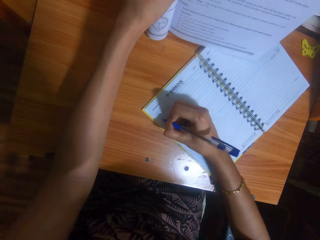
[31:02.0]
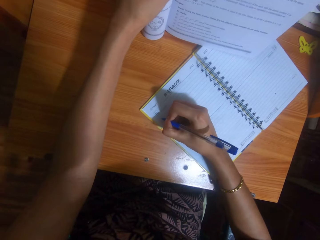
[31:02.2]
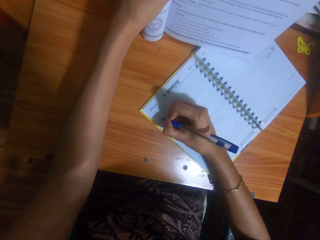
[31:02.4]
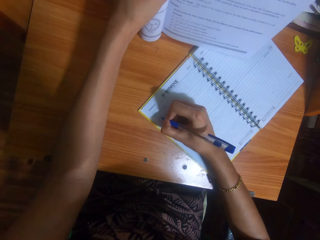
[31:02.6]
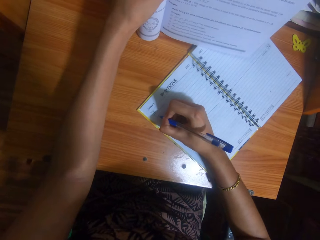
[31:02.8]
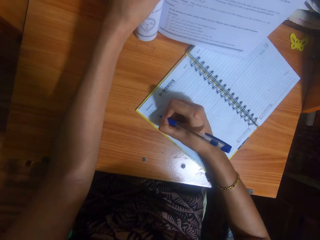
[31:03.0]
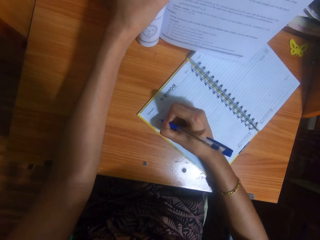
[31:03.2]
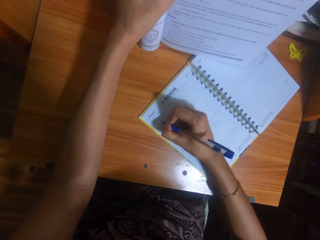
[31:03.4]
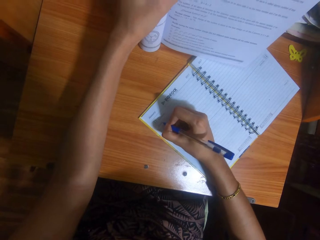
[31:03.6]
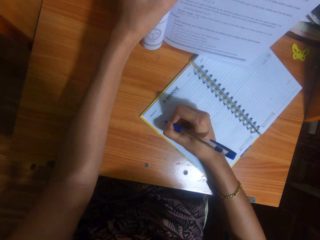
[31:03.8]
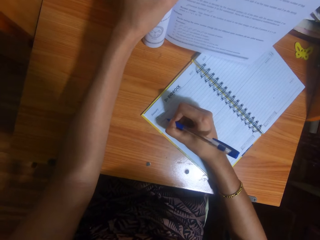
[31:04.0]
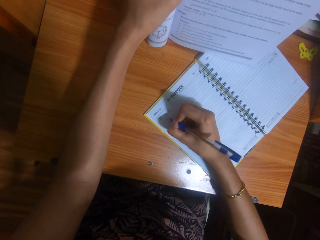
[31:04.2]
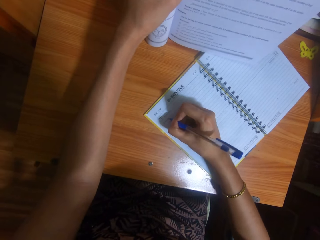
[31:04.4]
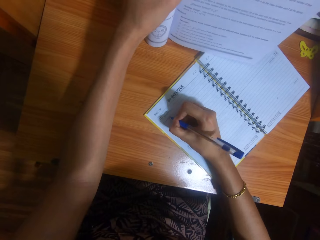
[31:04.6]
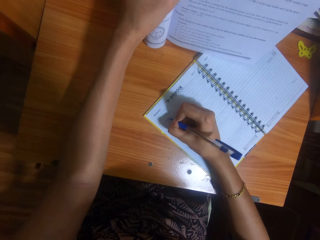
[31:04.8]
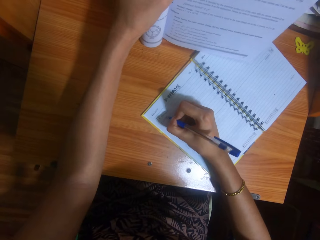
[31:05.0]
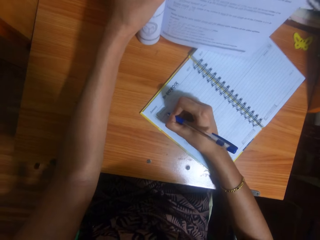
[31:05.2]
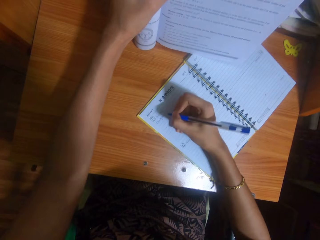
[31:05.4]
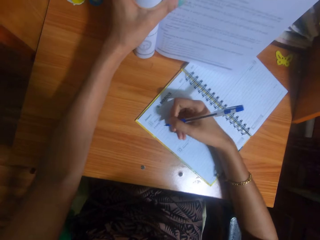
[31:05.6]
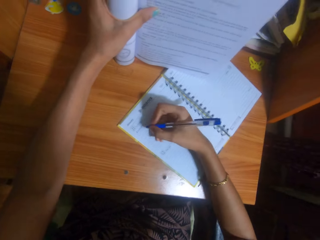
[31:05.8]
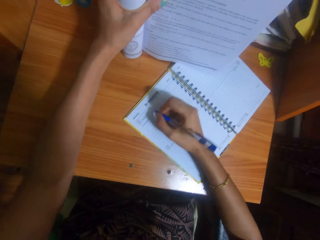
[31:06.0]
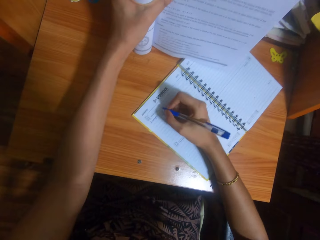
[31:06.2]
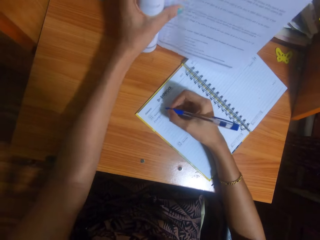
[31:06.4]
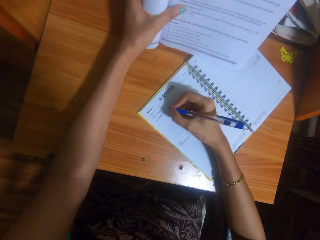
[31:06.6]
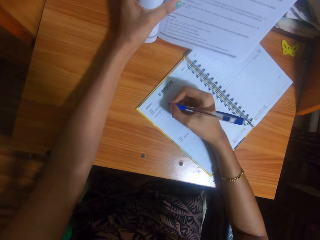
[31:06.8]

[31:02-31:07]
The camera wearer writes on the book on the table with the pen in her right hand.

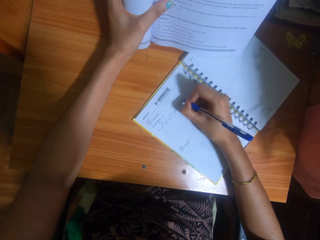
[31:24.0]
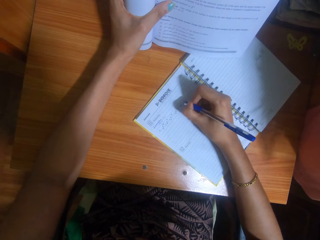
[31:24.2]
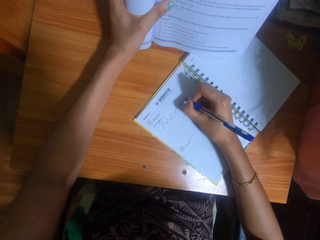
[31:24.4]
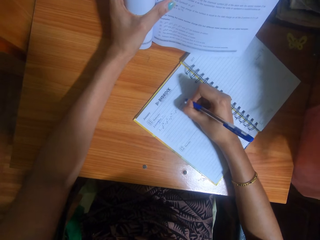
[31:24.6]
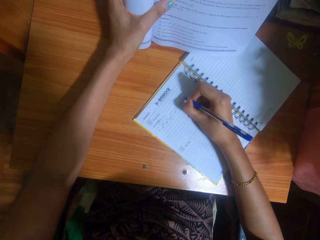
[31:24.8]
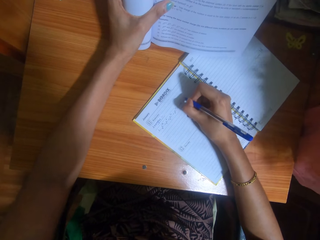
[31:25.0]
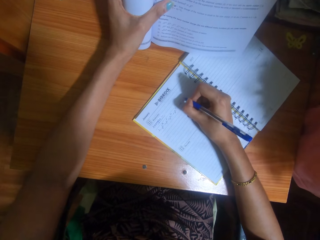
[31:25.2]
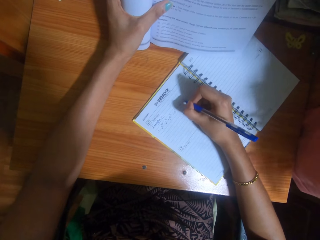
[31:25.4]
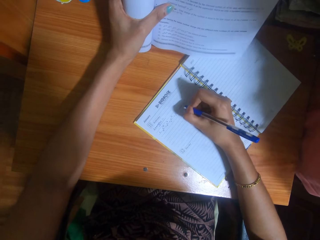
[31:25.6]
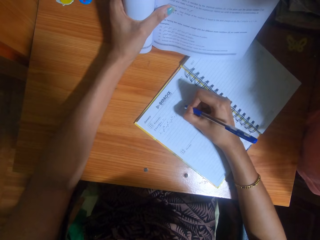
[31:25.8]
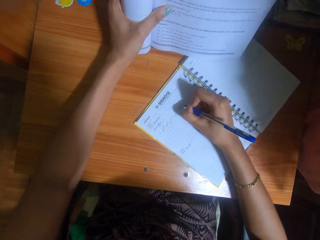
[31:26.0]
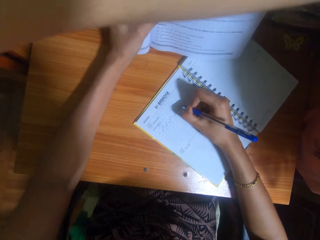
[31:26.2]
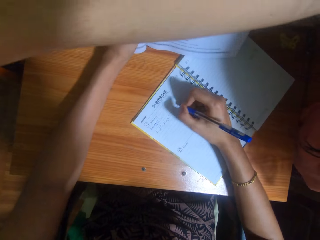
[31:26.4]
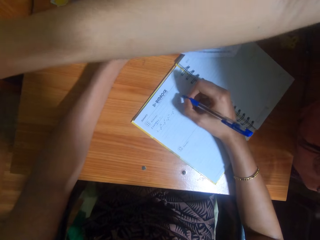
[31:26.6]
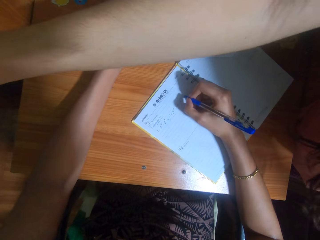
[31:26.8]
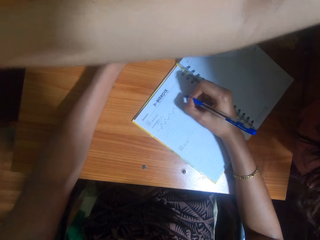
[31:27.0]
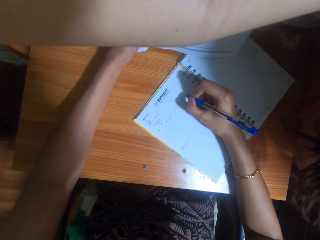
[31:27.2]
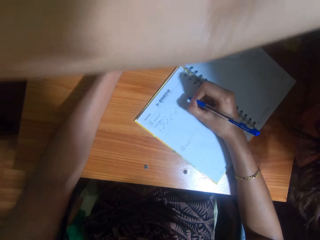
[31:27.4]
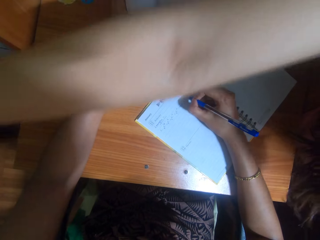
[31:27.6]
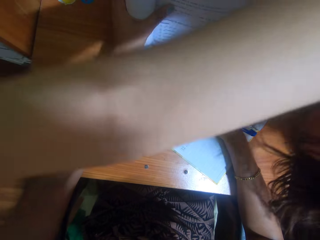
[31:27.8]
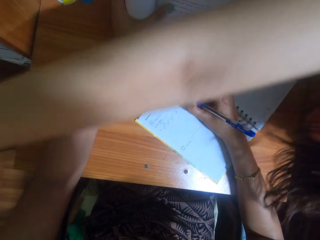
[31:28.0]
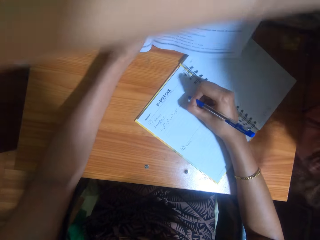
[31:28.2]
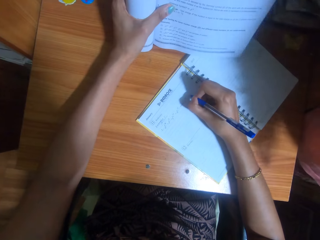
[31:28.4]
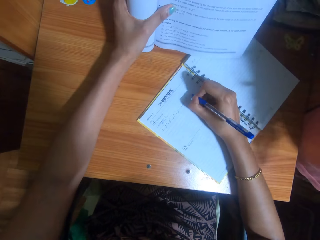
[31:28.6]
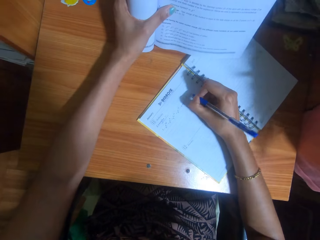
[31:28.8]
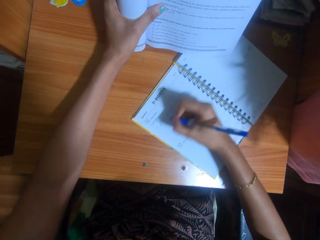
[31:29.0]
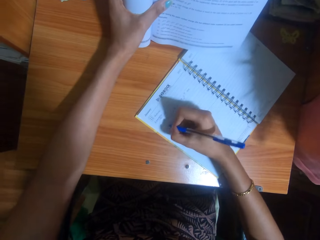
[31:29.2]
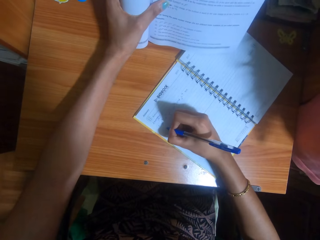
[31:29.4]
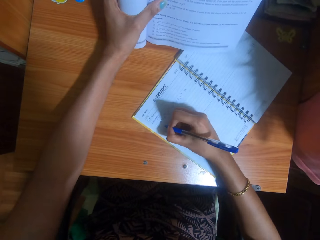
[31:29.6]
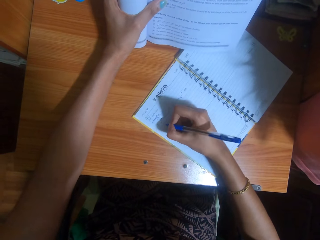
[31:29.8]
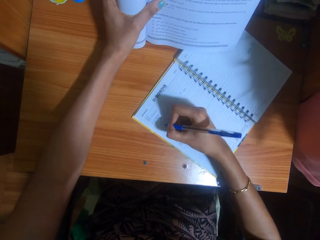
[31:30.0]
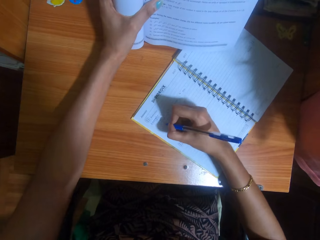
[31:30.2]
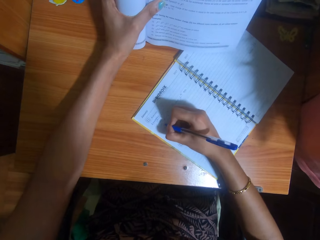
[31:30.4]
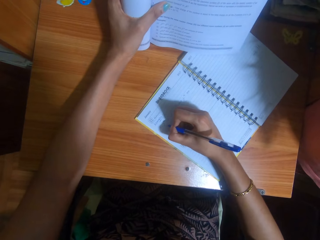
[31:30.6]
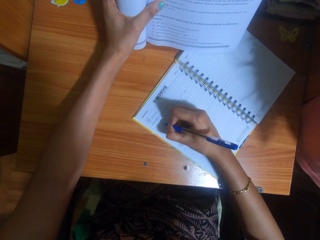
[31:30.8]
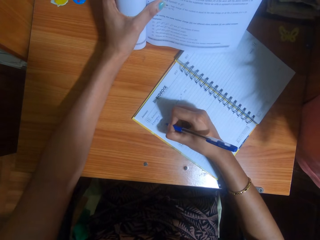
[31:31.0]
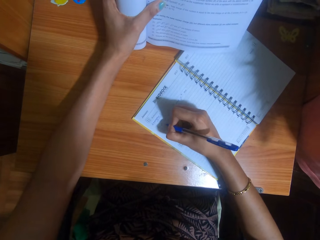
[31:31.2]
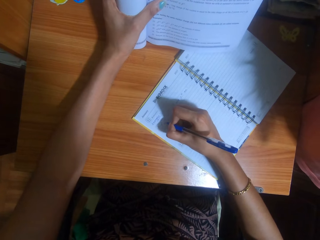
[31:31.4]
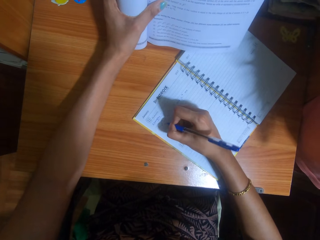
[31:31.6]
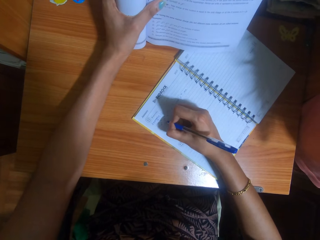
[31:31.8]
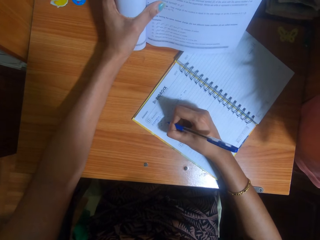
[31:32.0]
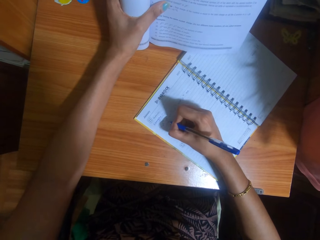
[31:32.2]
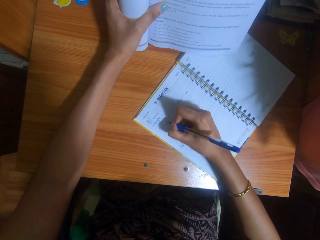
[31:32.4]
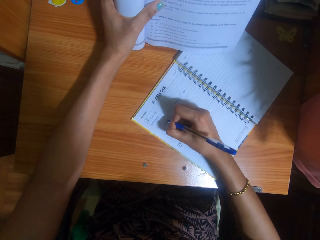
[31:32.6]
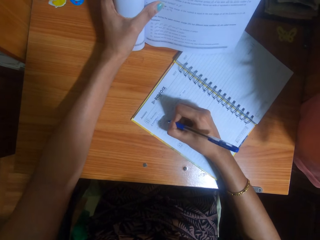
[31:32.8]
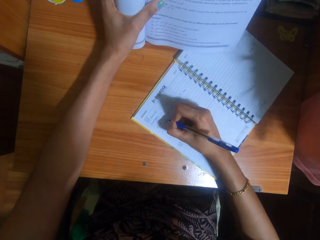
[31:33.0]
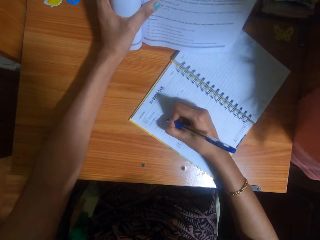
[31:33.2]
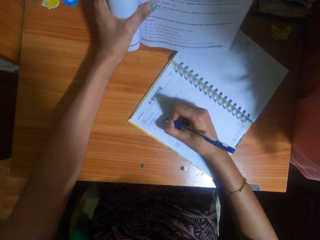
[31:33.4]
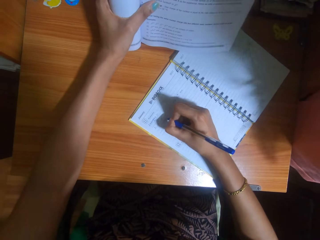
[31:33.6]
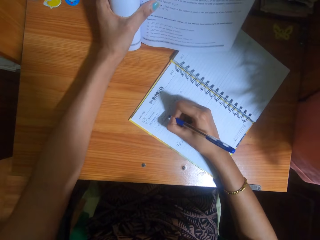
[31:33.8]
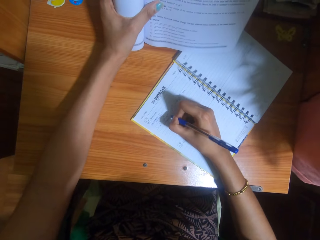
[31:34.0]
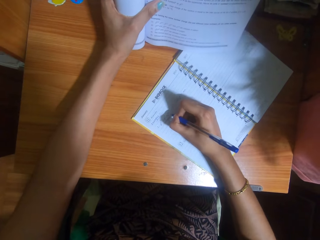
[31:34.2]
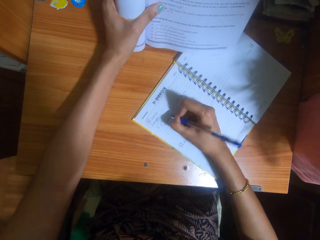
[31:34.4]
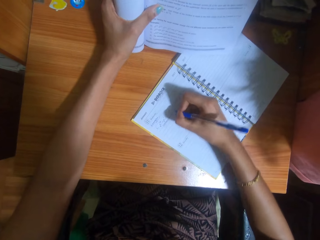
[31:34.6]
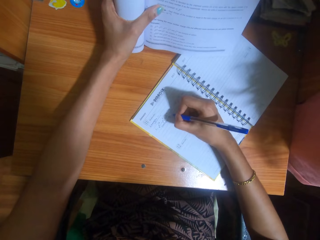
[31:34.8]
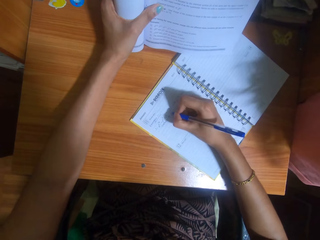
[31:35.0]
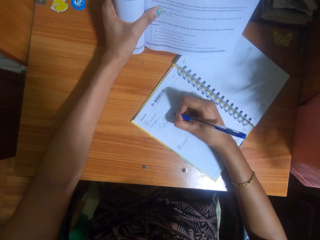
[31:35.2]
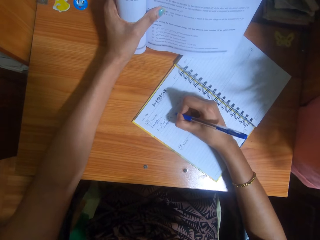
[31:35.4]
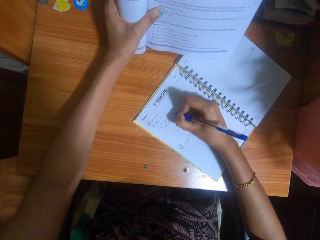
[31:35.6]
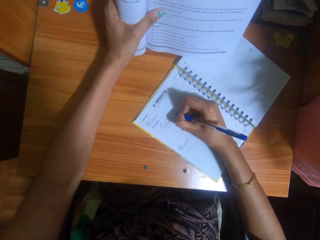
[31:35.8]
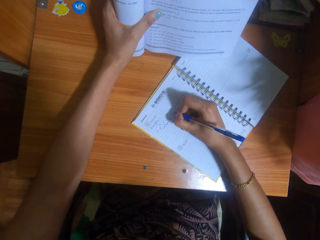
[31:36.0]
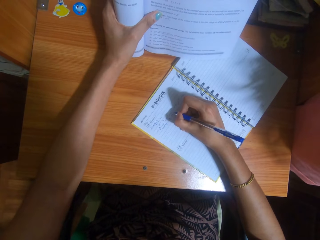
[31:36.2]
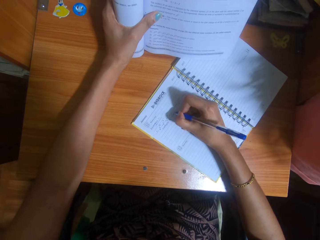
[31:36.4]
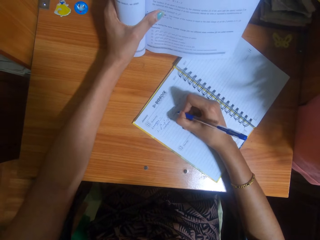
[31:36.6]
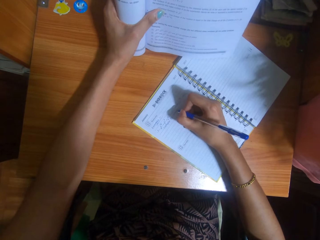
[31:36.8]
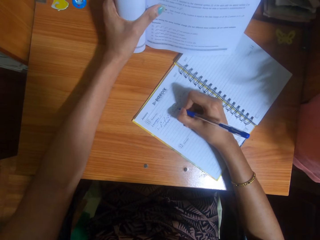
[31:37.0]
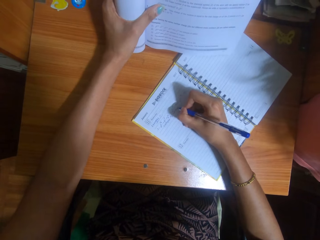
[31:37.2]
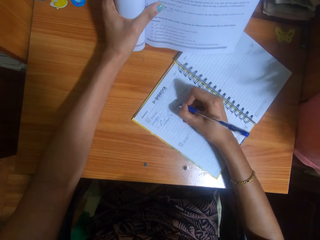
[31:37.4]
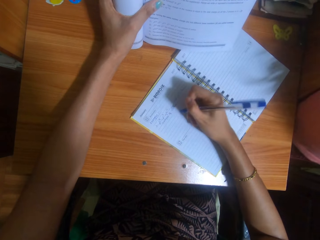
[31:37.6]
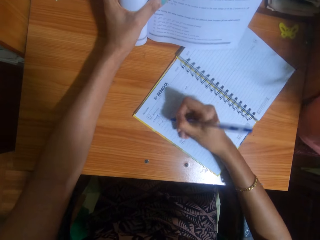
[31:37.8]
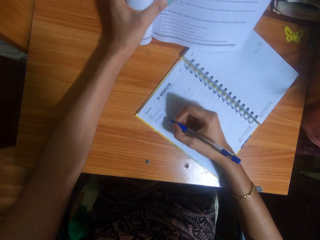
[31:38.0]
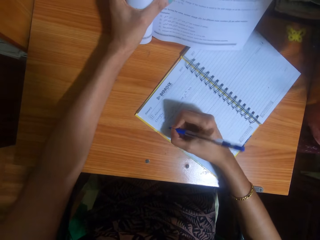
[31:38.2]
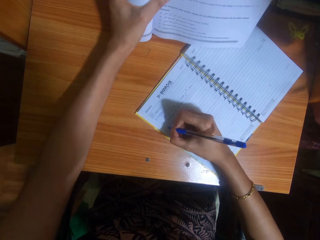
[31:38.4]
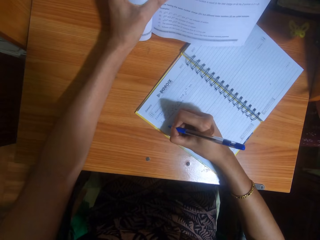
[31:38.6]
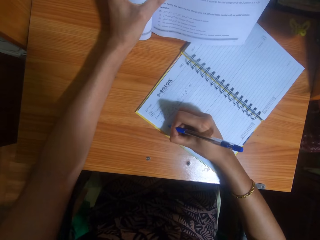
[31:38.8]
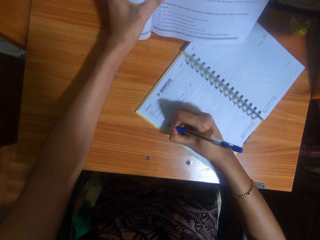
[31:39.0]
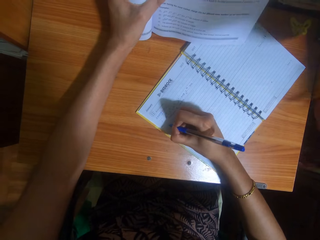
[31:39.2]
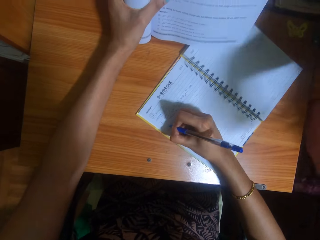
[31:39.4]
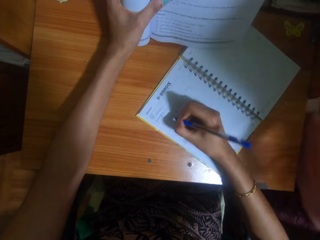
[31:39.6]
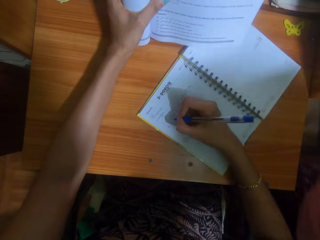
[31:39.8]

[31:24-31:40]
The woman stretches her right hand over the camera wearer's head.
